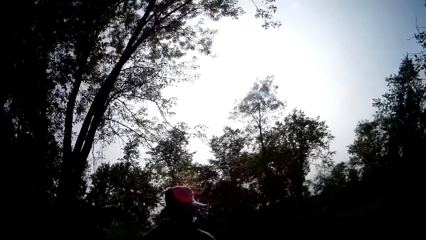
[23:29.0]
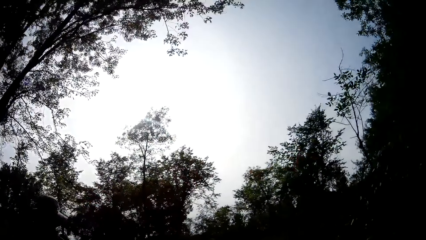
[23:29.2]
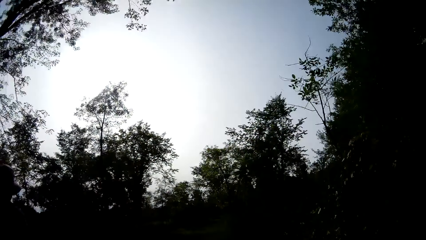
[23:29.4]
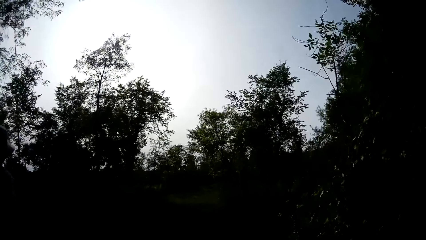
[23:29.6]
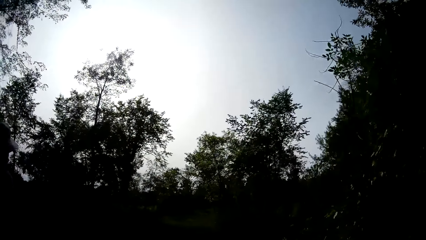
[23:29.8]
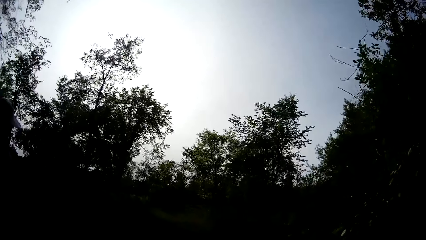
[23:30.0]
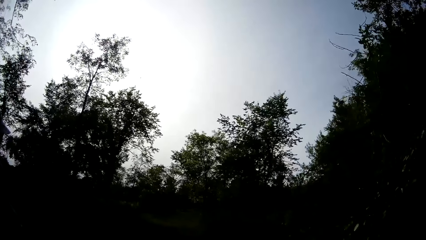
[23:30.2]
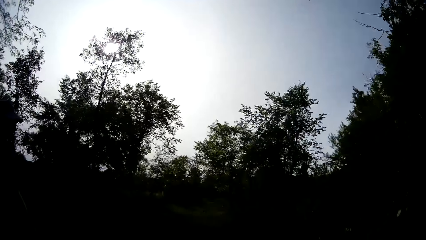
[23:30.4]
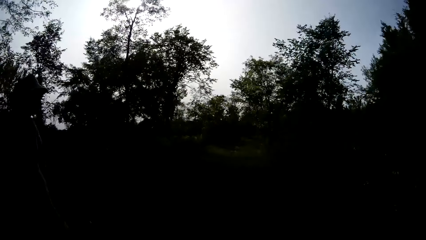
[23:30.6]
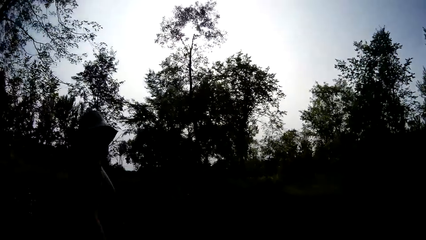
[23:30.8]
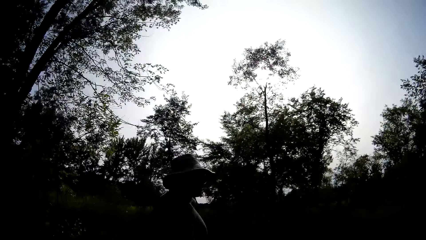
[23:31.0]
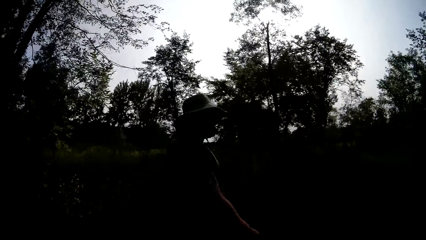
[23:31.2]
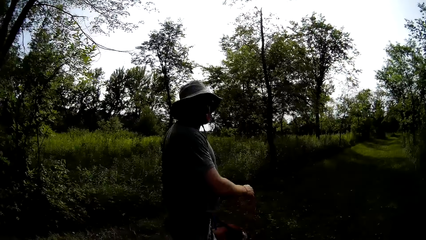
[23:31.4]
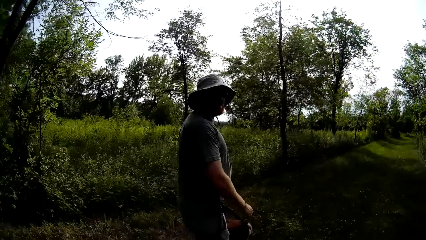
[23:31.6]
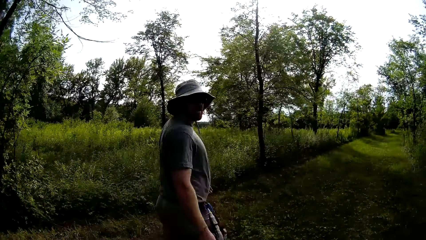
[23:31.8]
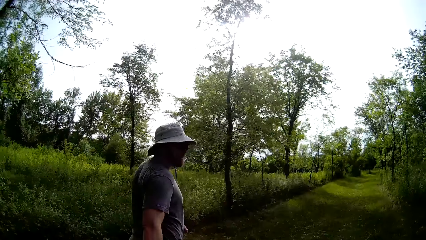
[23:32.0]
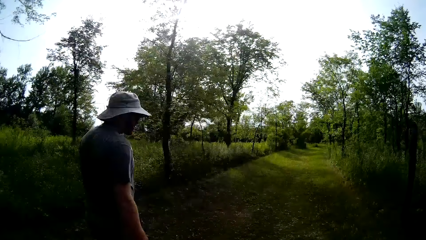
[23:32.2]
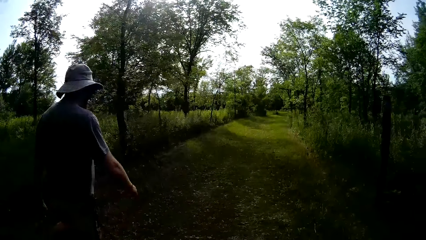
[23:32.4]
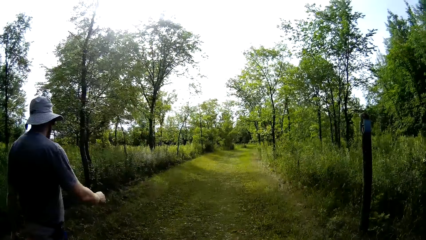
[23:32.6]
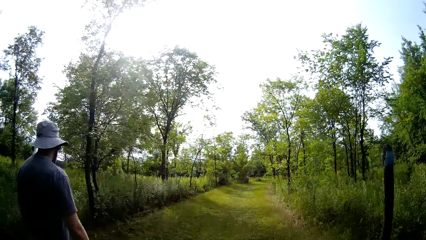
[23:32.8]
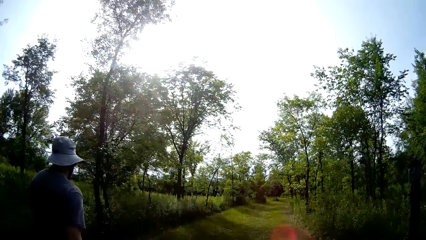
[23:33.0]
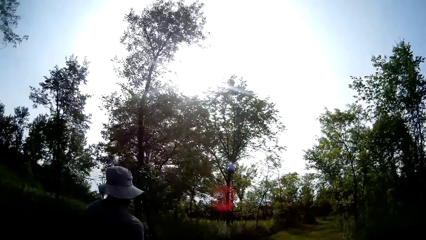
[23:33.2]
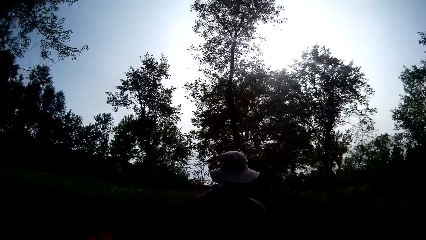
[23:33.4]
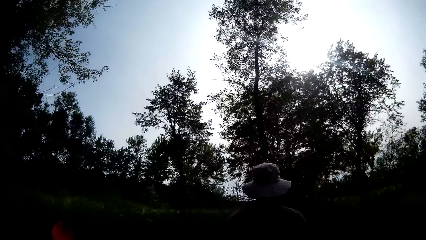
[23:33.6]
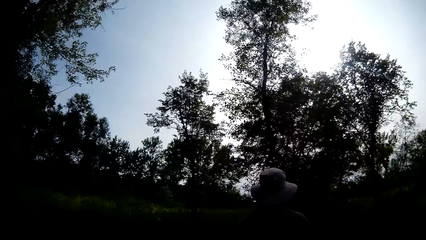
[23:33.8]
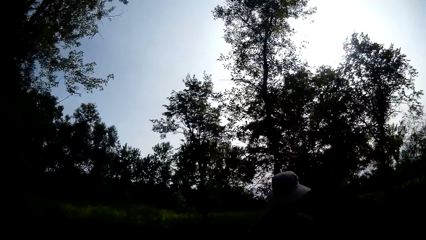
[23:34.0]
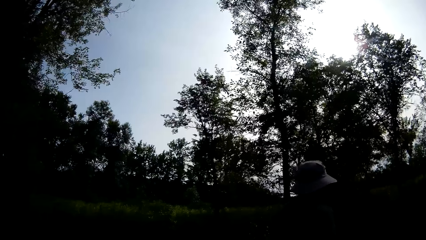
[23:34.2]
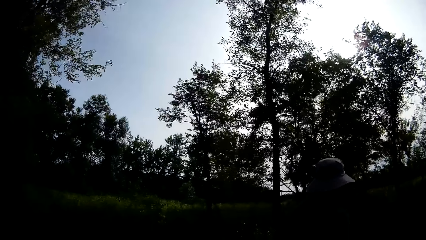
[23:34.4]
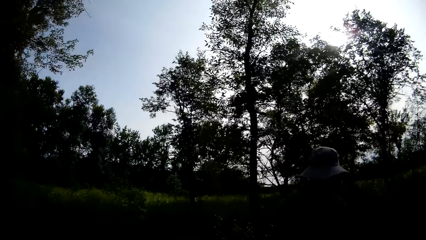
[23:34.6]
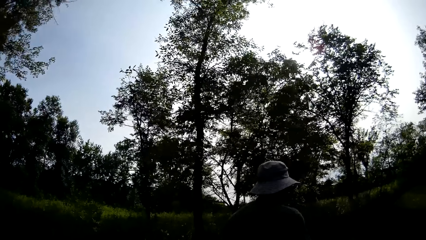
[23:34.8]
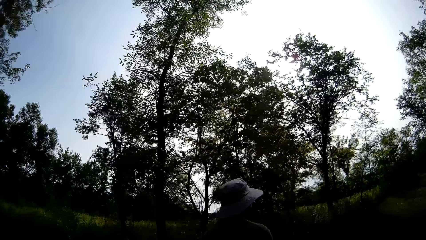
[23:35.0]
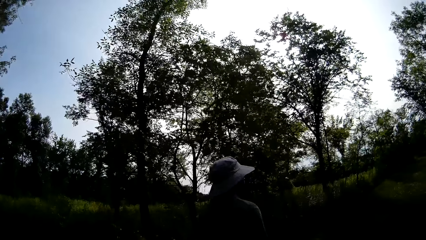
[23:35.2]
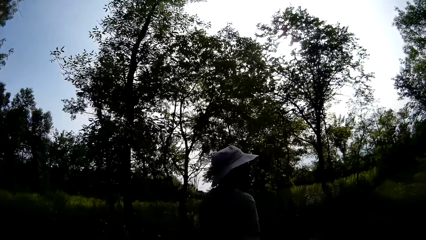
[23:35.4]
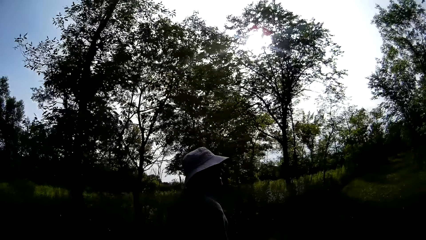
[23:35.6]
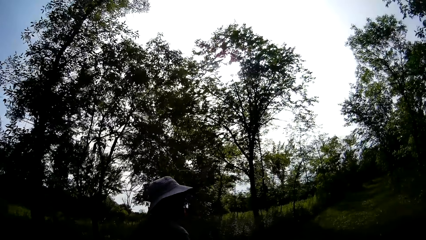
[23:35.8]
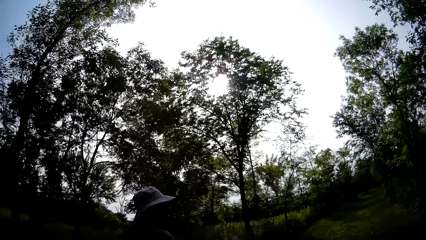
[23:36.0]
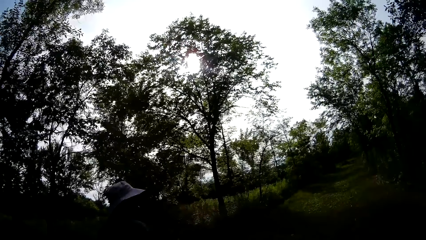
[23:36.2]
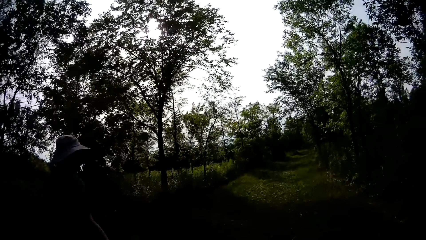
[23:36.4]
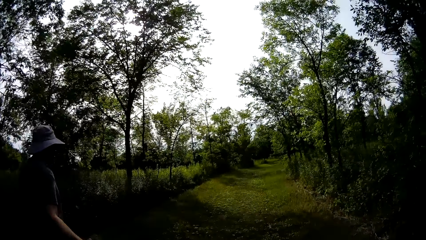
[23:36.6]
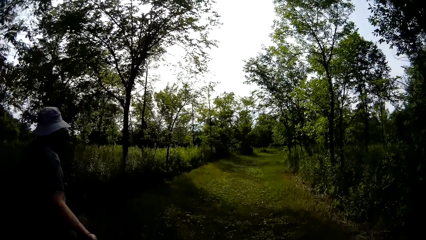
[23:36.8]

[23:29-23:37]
A man talks to the camera wearer.
